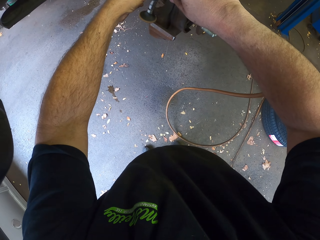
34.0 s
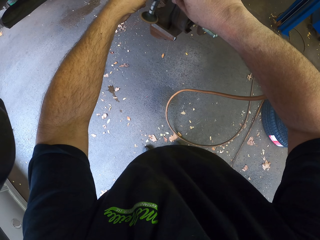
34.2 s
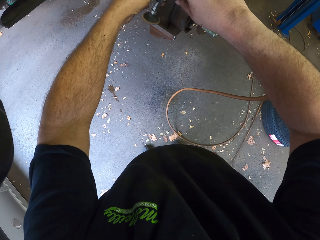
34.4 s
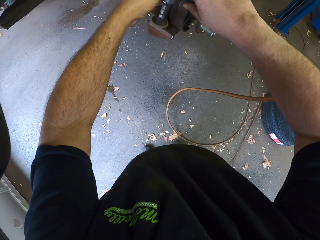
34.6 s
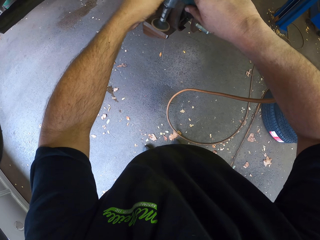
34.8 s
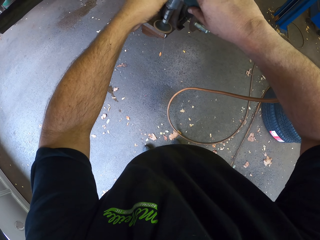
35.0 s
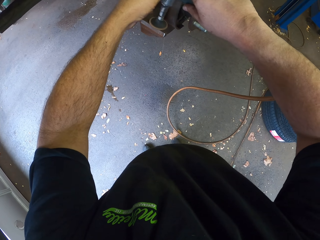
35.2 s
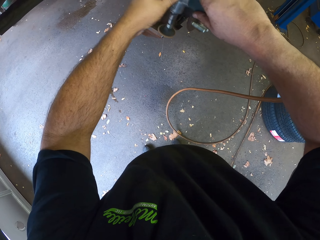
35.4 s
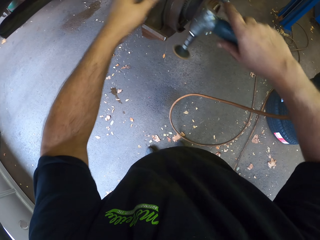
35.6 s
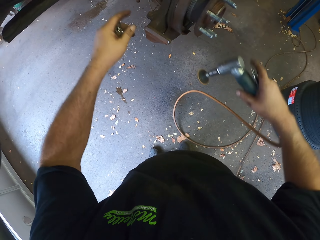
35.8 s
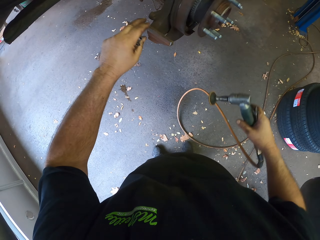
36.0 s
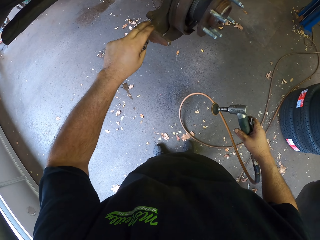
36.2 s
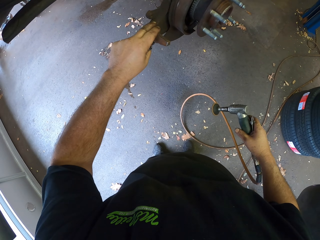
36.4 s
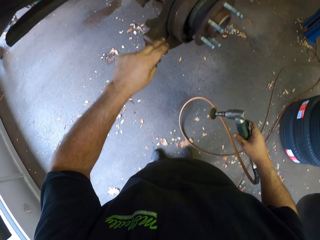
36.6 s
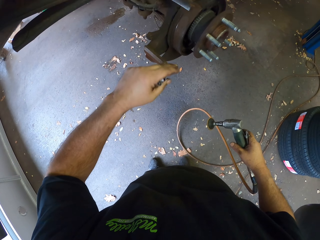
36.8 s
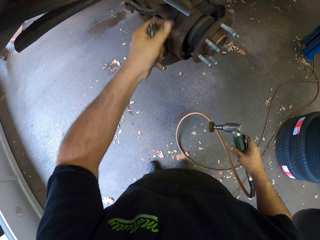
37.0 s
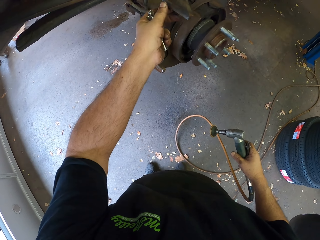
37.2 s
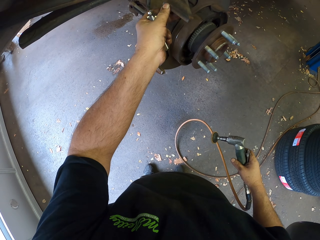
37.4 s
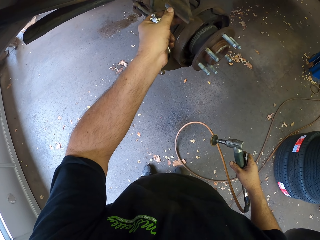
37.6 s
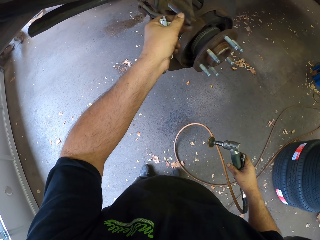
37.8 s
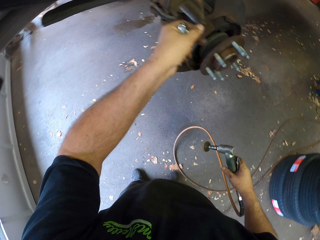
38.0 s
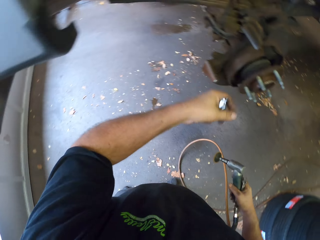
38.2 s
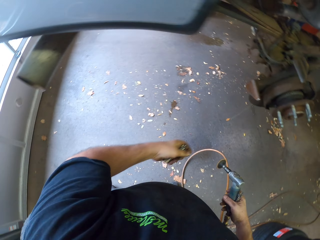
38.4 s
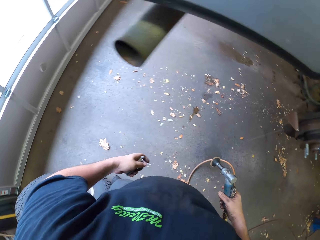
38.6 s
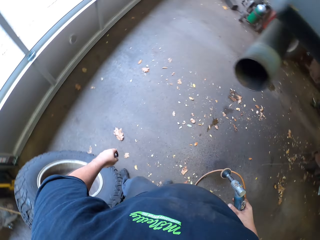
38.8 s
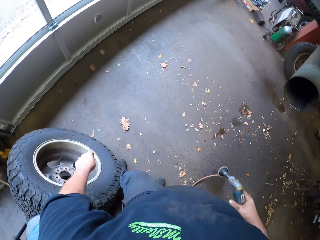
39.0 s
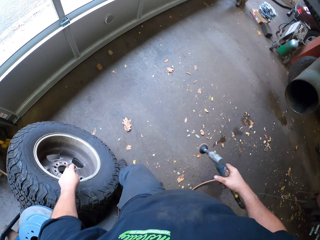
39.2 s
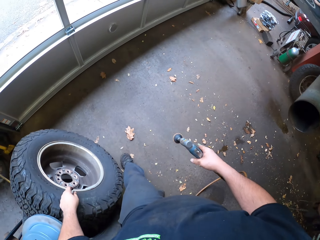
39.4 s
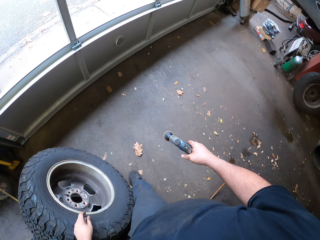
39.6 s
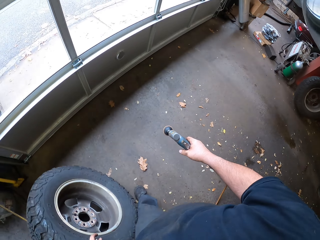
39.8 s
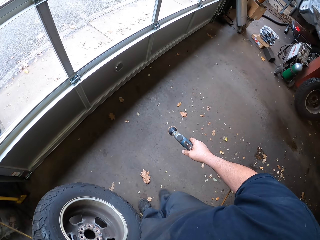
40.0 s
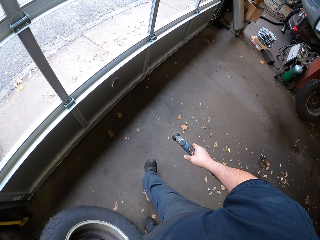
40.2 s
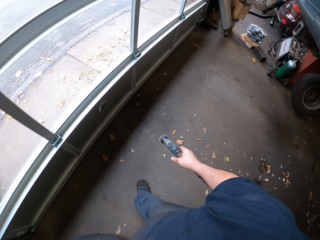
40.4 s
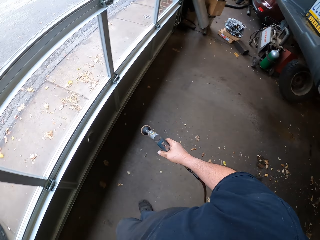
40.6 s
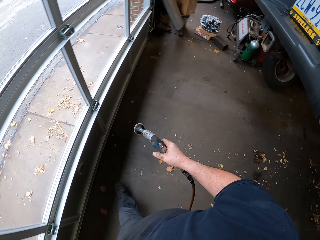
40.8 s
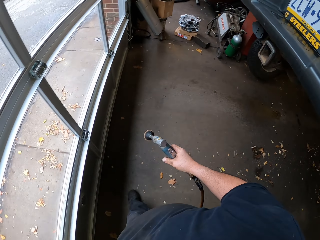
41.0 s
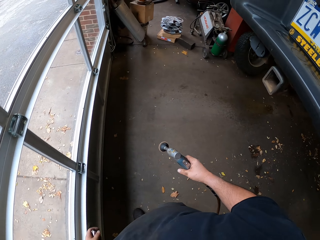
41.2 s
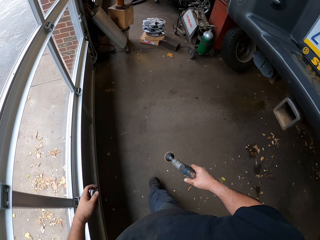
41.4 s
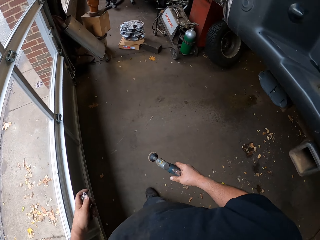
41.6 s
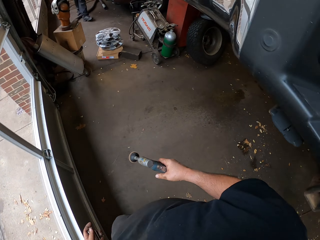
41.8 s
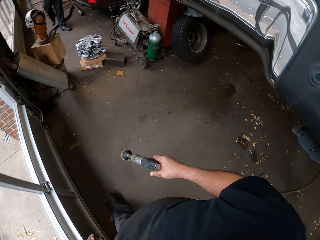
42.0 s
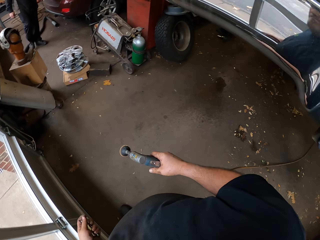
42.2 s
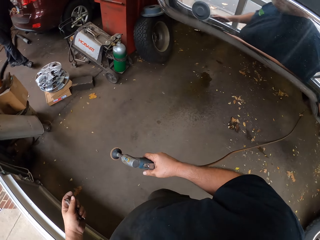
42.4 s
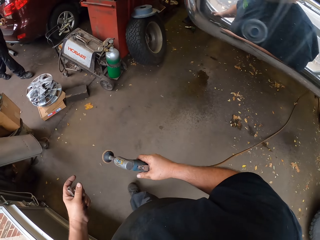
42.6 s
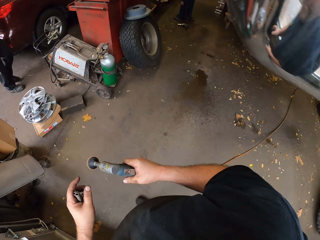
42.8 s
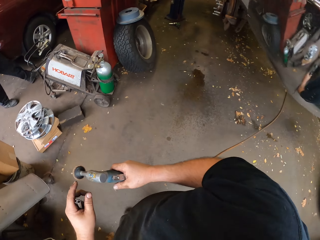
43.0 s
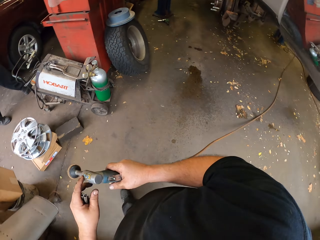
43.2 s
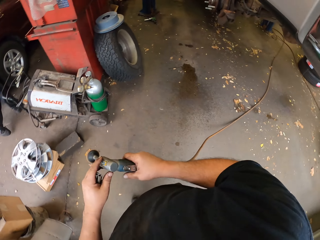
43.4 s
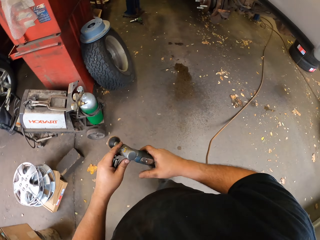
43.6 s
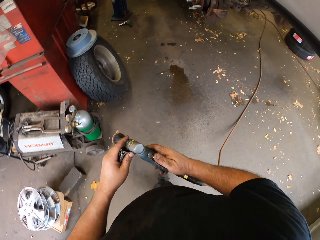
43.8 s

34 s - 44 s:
The camera wearer touches the car wheel stud nut holder with his hand. He walks around the garage. A person walks behind a car in the garage.

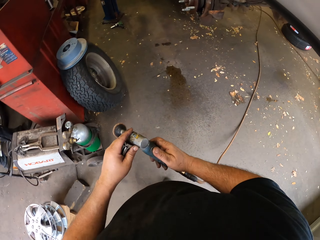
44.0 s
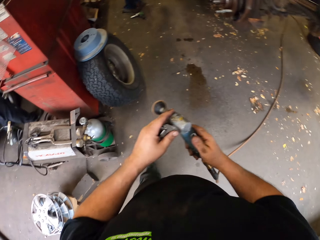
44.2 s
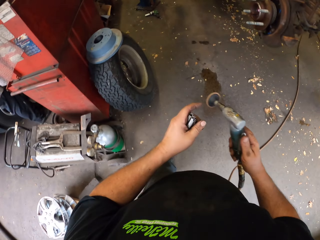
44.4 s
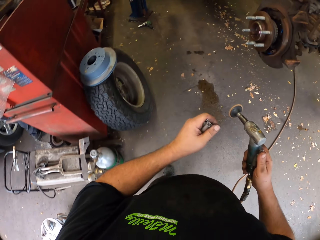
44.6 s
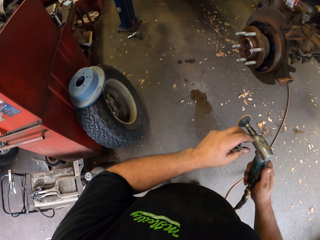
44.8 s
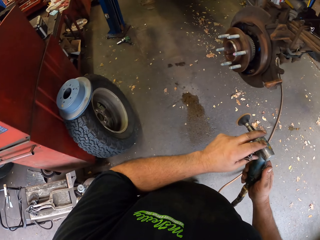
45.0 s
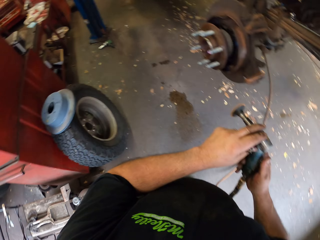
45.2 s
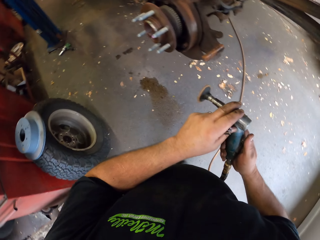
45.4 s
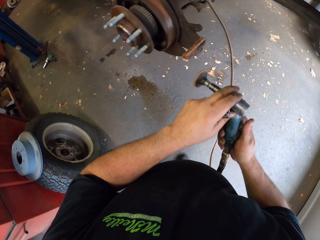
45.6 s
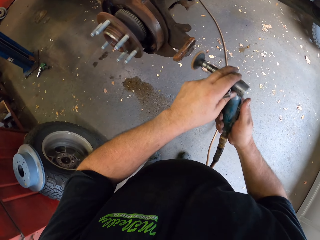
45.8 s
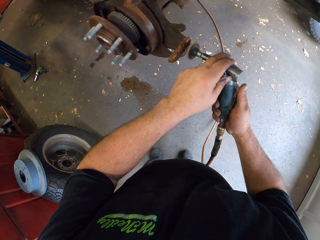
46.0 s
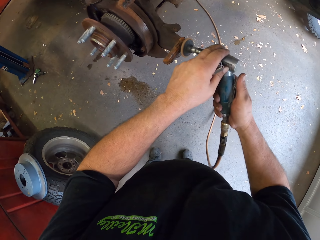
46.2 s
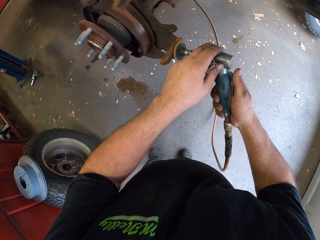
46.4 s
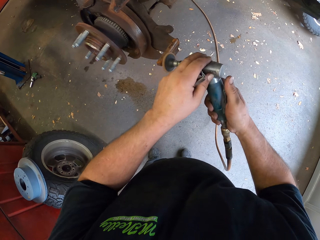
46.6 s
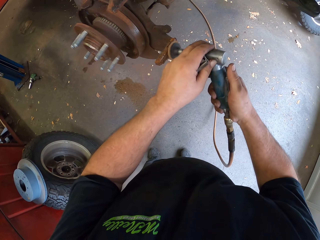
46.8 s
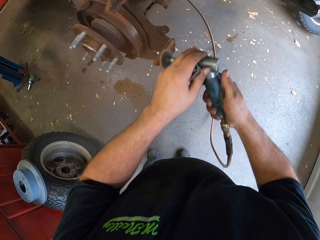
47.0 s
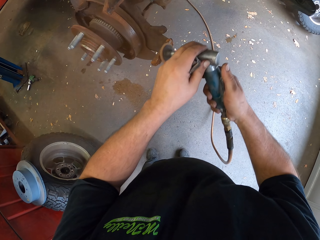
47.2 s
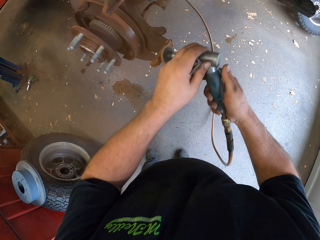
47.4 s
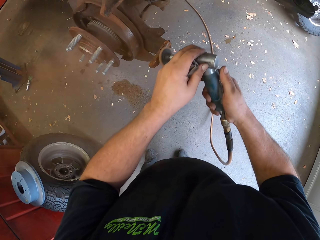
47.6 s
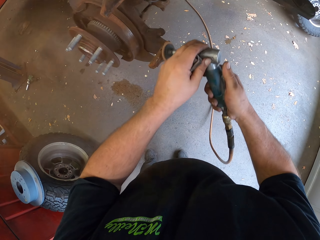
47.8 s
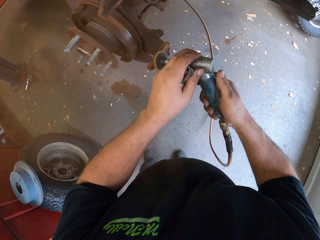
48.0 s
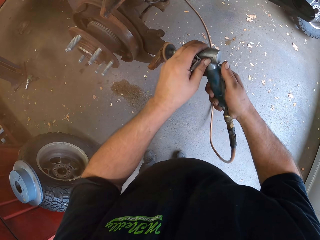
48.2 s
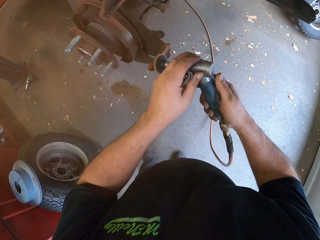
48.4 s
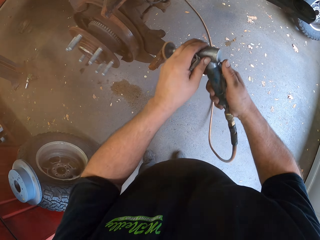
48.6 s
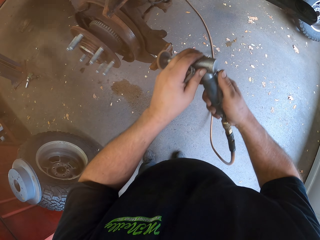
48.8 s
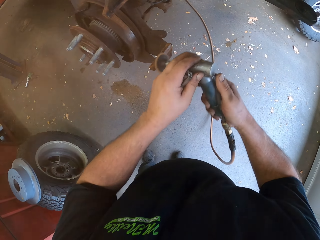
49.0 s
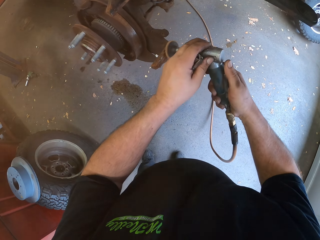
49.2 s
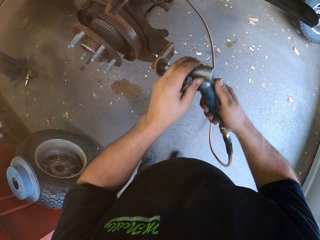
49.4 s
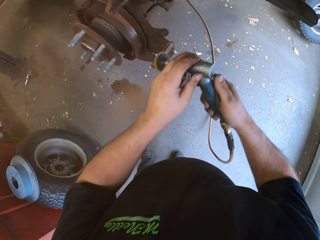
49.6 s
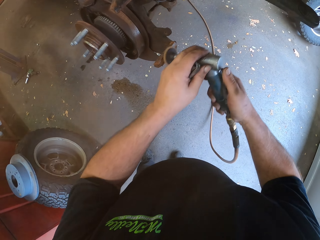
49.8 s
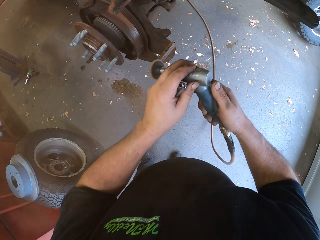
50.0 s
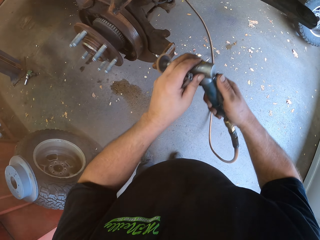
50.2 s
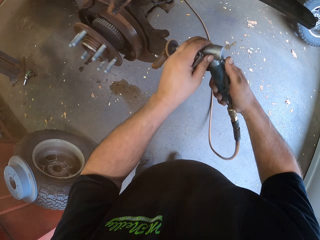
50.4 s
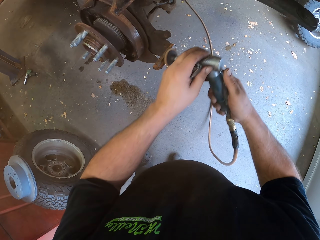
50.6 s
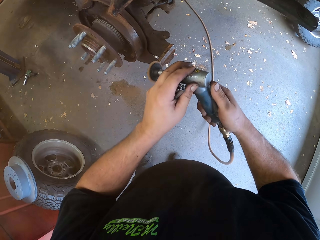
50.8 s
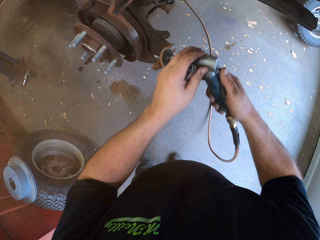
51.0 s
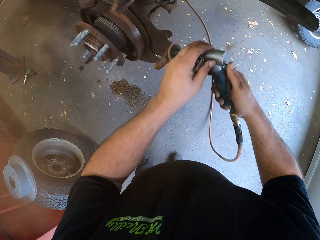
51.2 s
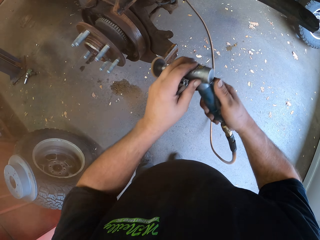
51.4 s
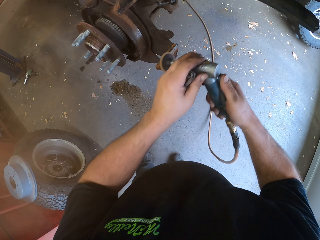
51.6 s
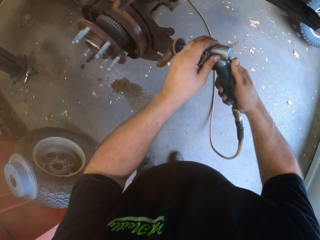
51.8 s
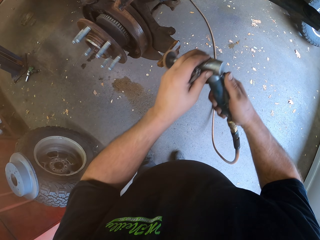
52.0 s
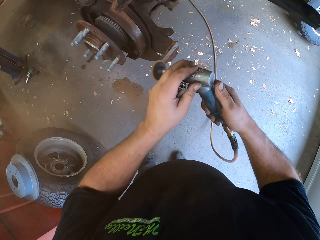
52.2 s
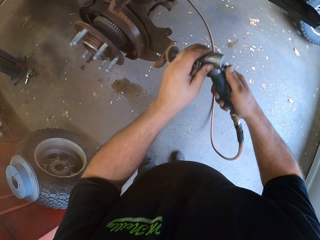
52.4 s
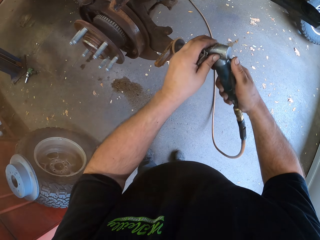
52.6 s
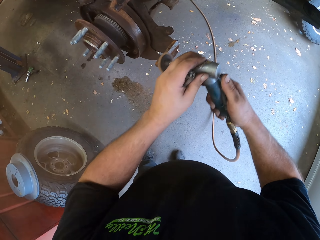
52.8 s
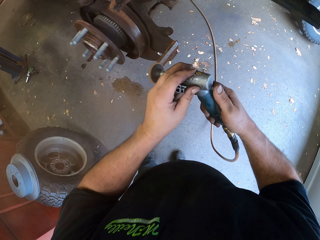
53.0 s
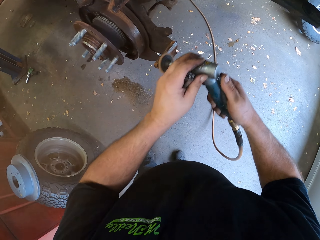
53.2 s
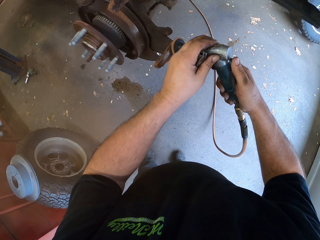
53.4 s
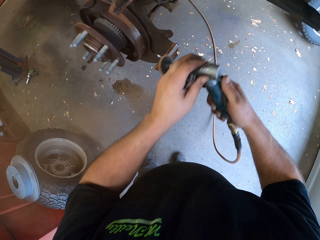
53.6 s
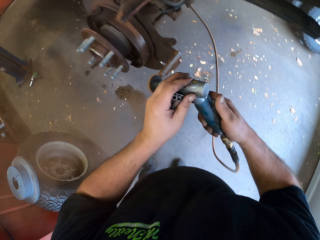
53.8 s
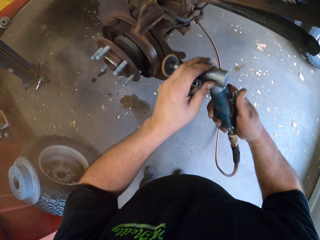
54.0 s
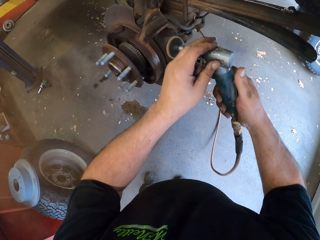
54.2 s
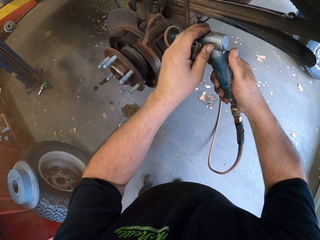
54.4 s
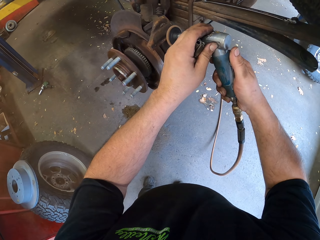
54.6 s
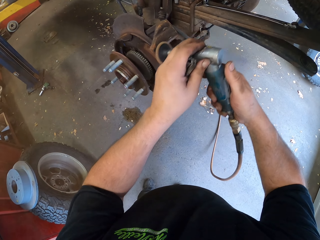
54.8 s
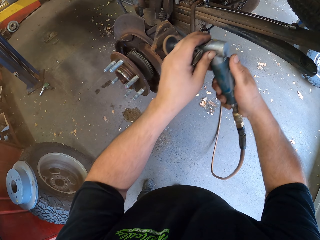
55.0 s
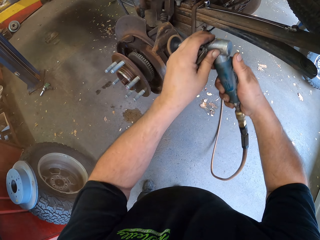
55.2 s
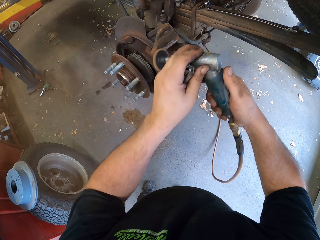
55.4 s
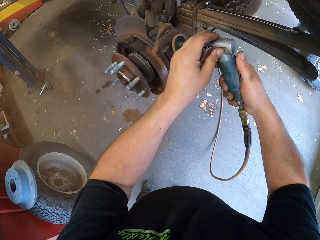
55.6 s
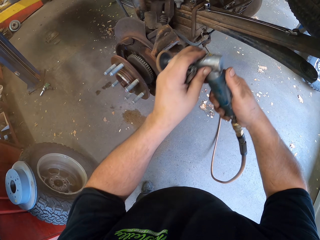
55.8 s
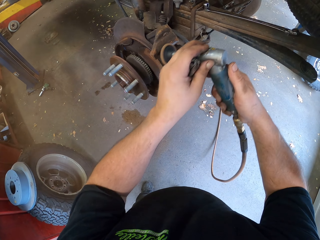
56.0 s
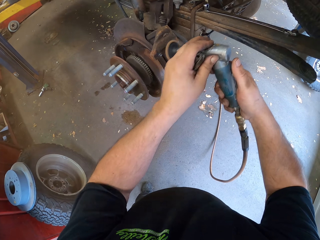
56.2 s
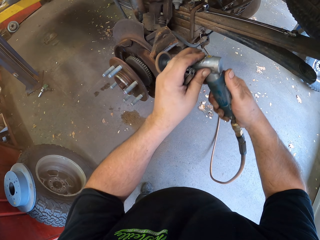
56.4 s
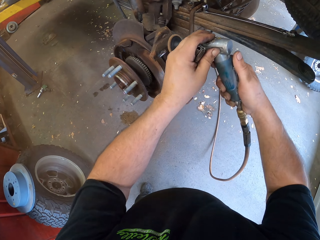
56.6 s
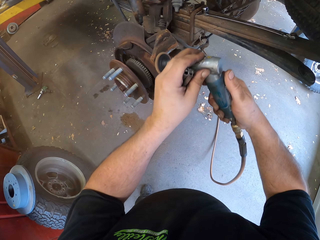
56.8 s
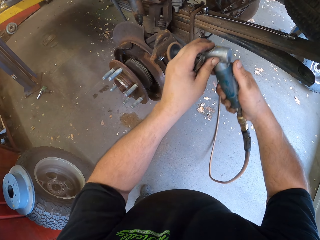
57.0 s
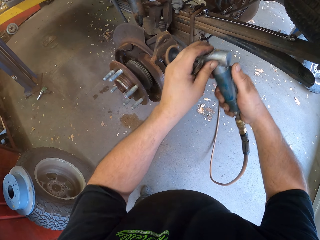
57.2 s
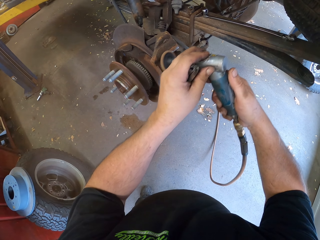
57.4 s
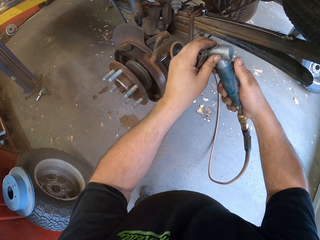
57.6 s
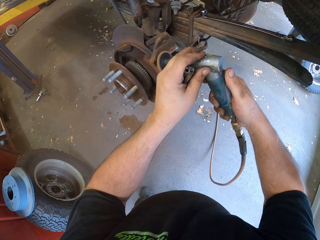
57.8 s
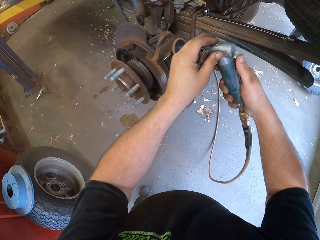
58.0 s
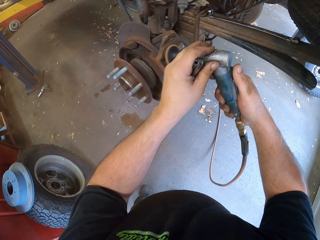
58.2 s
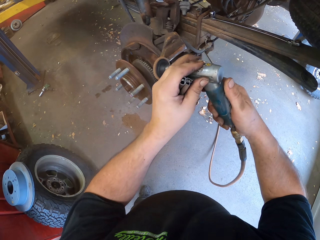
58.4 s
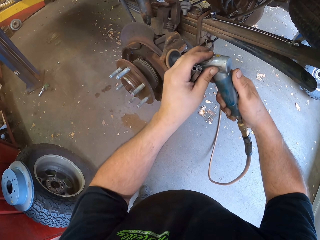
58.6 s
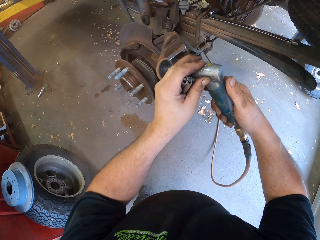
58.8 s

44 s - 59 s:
The camera wearer brushes the car wheel stud with the wire brush sanding machine.
